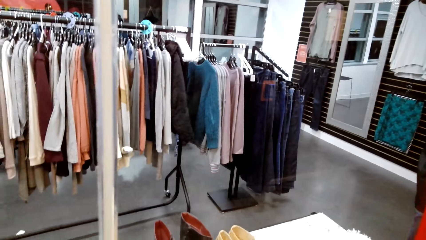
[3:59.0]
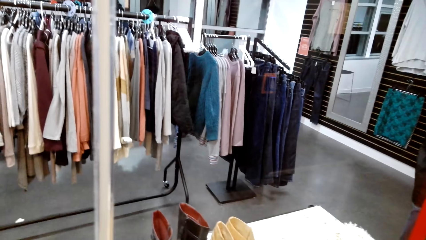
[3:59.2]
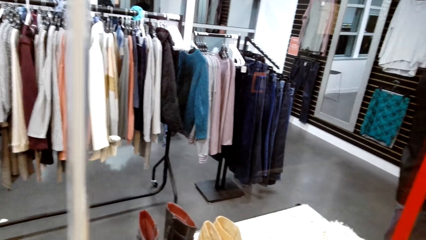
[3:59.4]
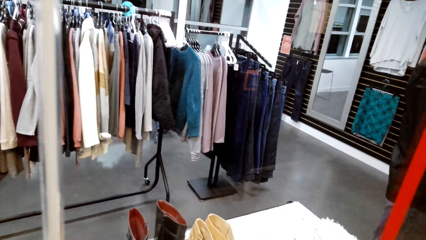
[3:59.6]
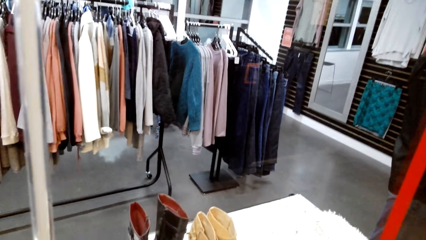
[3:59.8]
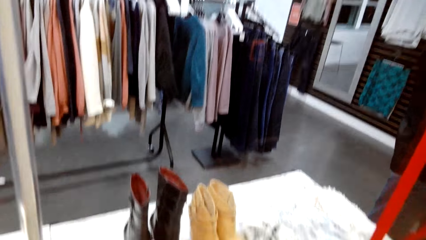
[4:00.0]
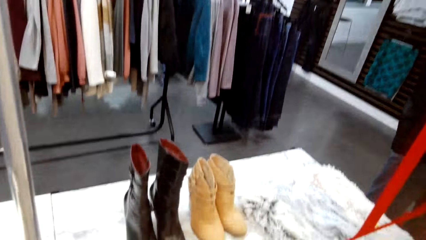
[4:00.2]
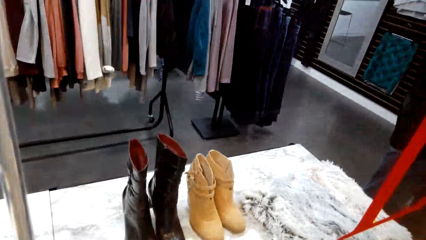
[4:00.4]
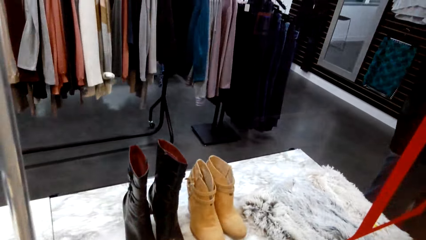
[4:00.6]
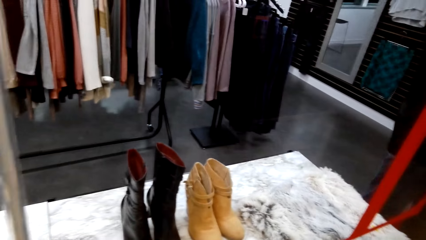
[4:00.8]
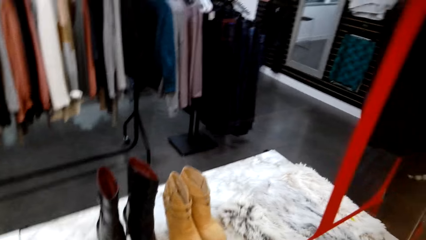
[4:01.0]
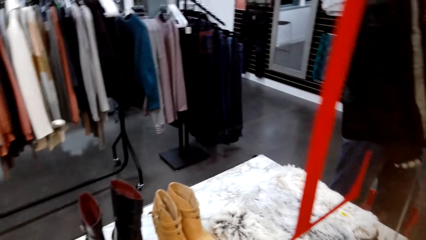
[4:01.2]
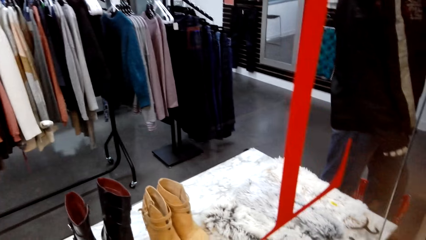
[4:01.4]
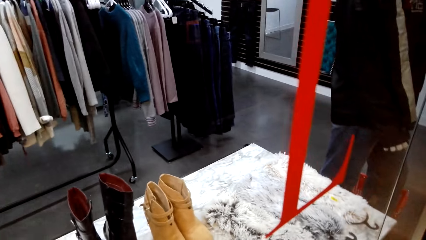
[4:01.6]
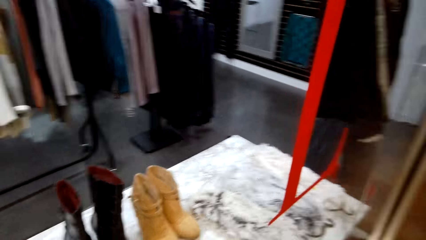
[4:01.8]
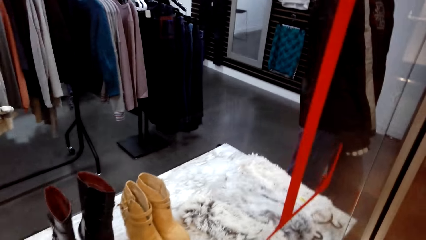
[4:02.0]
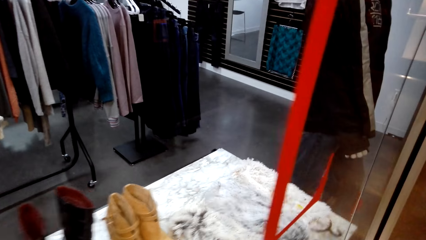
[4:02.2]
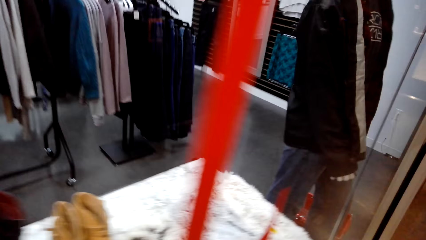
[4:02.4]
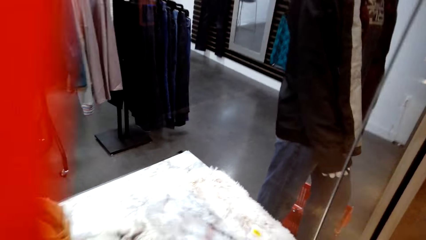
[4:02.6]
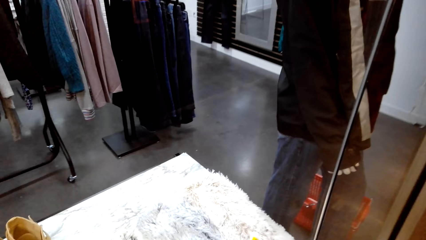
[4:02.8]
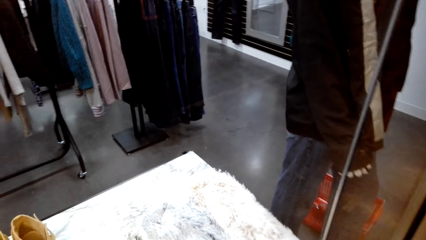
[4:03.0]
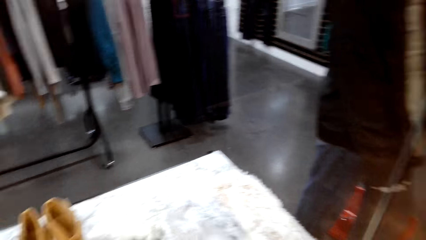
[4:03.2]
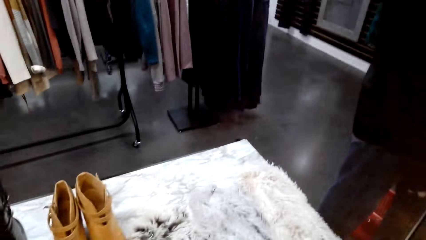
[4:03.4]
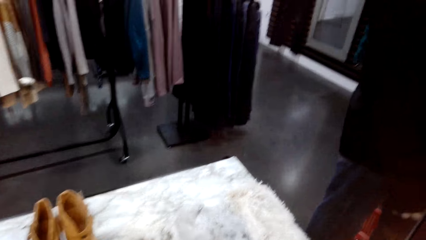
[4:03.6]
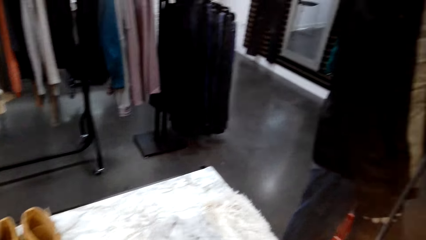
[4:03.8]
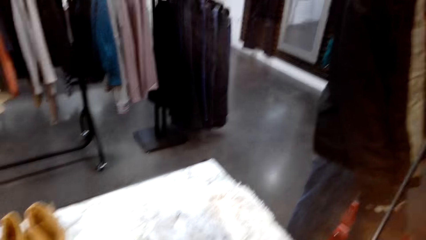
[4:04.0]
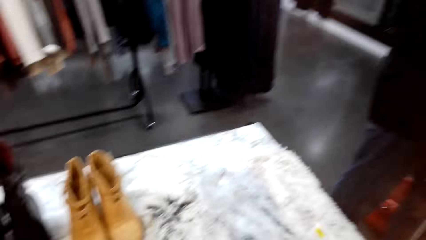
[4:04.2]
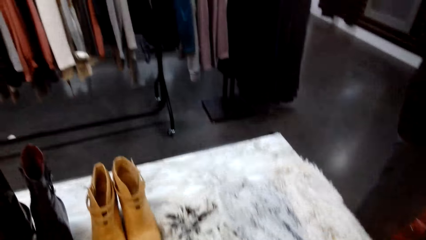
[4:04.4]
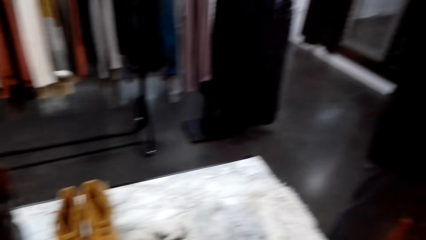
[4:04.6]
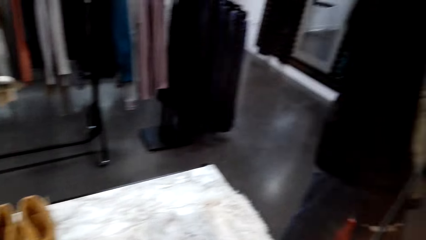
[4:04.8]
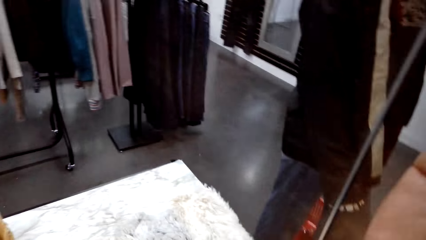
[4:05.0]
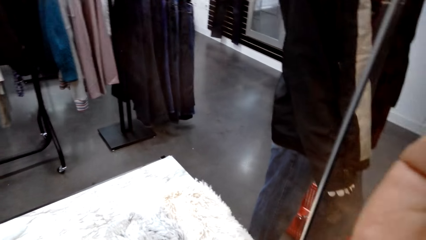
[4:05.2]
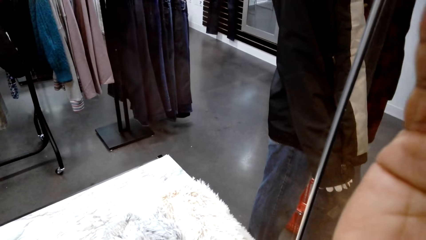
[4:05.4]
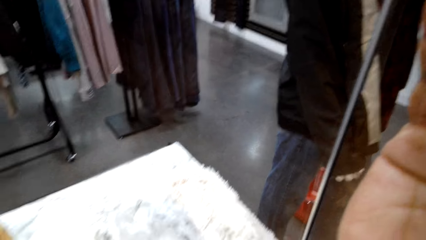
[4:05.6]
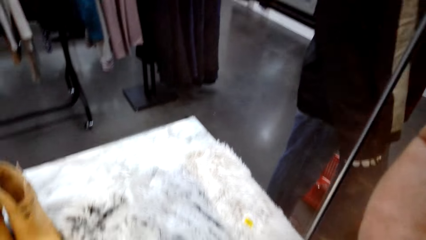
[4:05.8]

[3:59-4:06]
The camera wearer looks into the store.

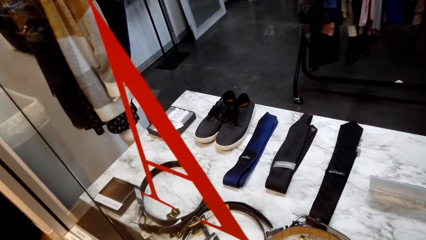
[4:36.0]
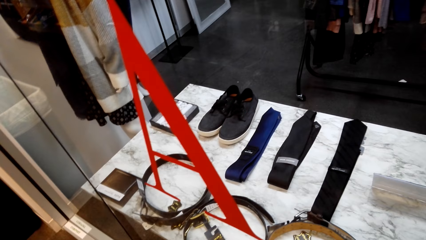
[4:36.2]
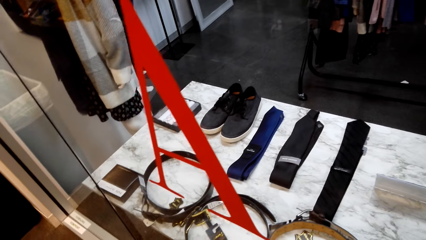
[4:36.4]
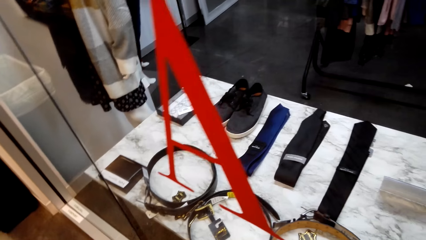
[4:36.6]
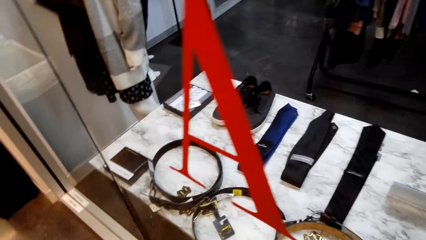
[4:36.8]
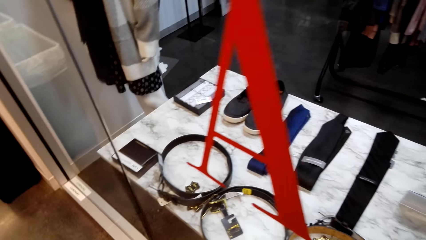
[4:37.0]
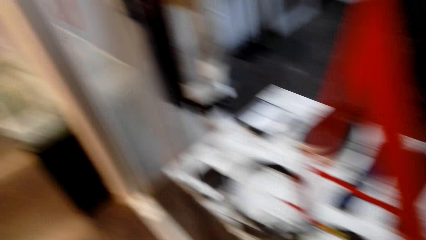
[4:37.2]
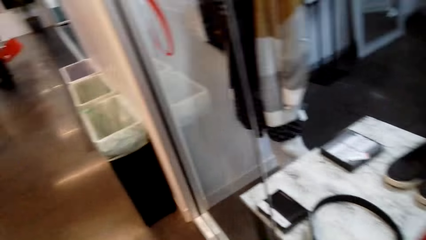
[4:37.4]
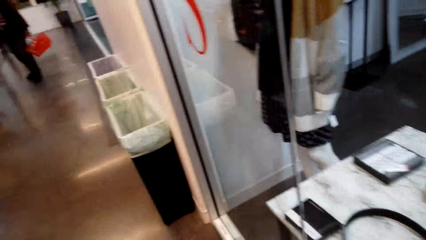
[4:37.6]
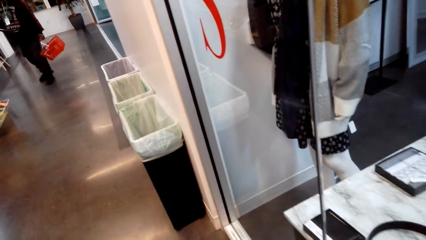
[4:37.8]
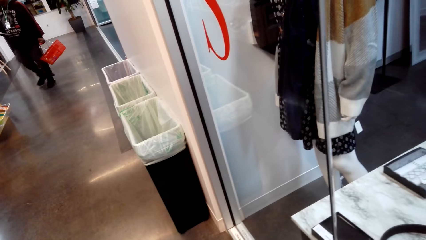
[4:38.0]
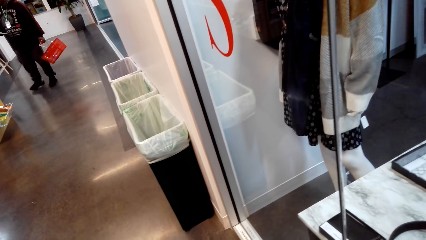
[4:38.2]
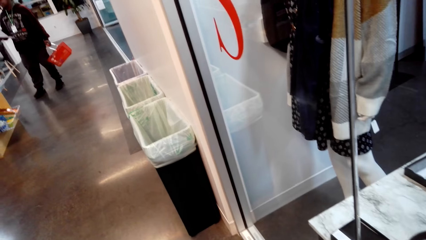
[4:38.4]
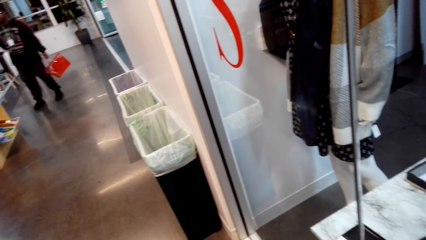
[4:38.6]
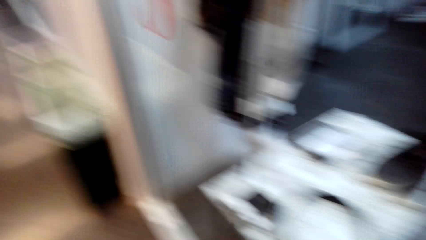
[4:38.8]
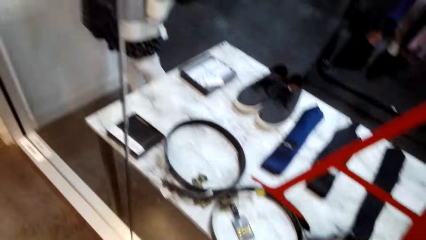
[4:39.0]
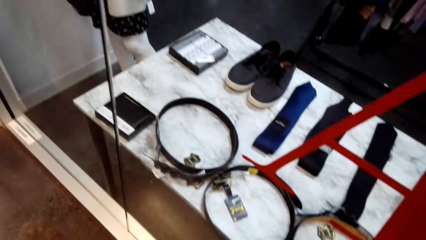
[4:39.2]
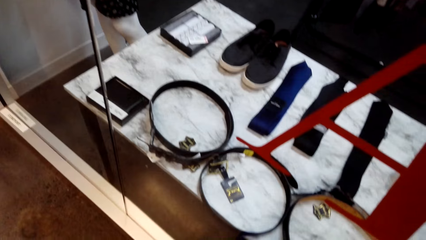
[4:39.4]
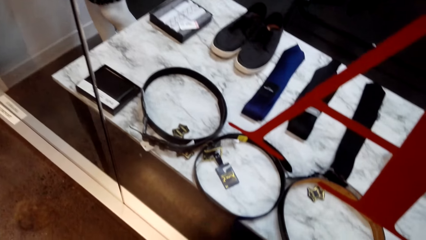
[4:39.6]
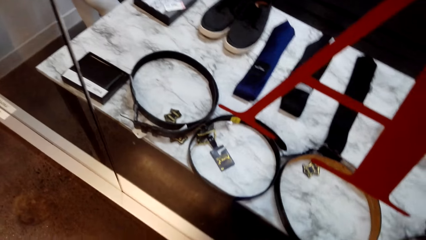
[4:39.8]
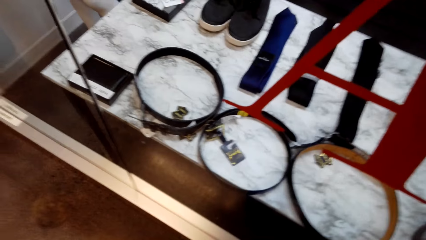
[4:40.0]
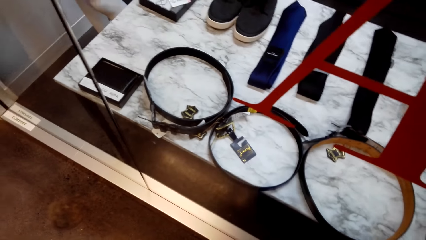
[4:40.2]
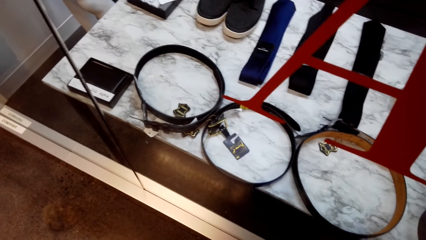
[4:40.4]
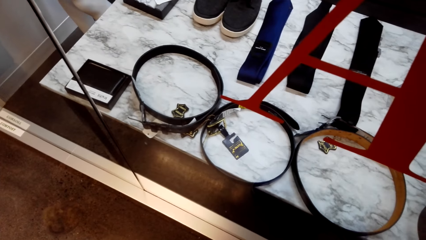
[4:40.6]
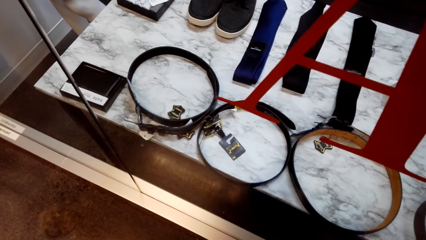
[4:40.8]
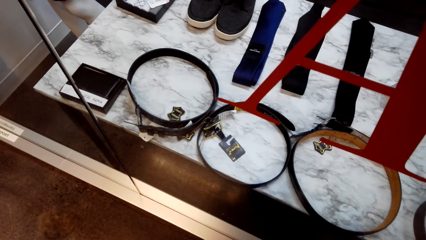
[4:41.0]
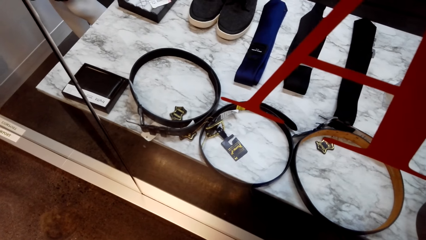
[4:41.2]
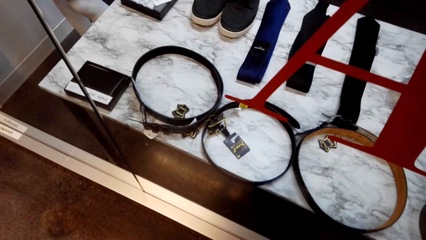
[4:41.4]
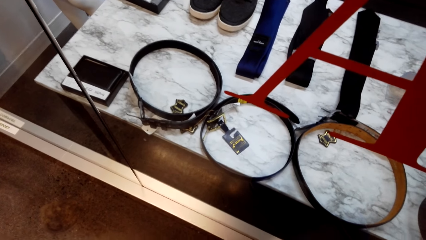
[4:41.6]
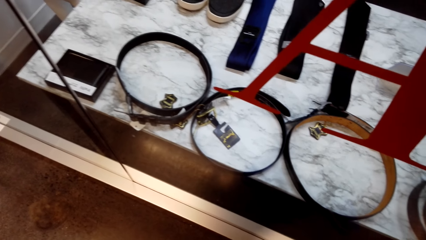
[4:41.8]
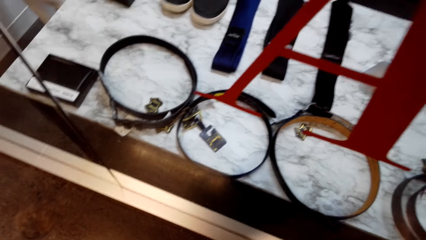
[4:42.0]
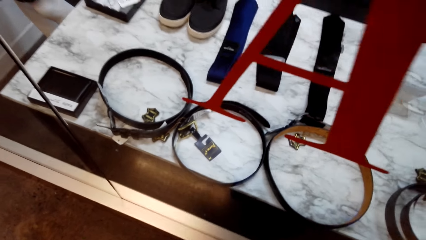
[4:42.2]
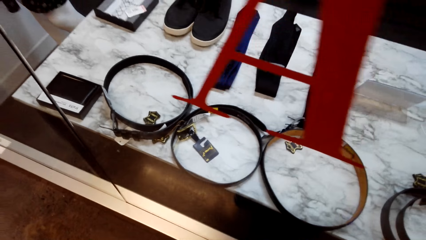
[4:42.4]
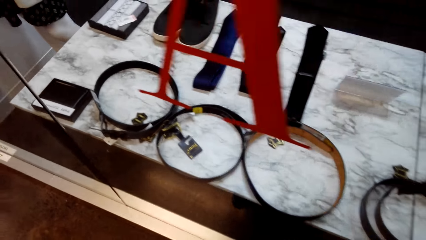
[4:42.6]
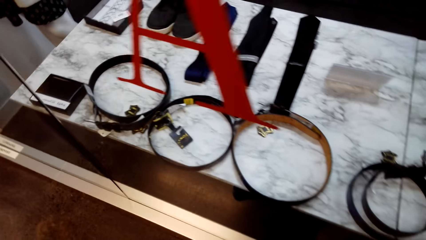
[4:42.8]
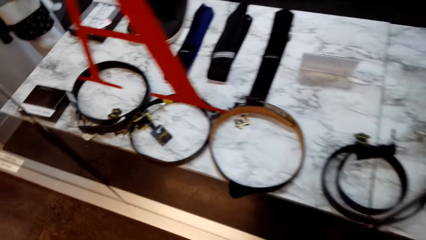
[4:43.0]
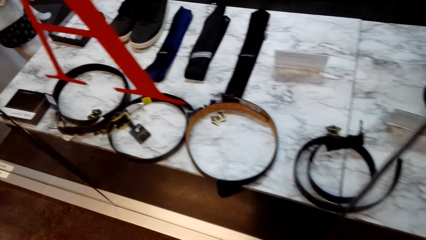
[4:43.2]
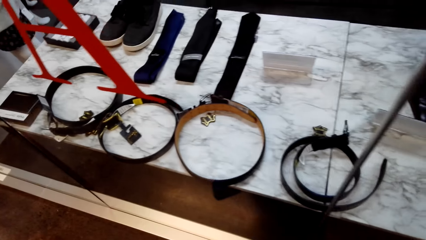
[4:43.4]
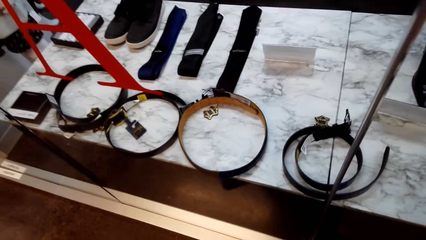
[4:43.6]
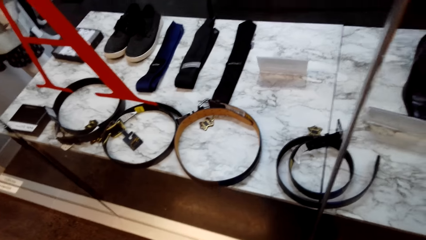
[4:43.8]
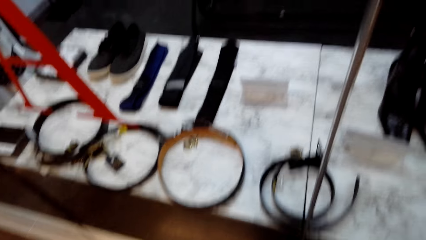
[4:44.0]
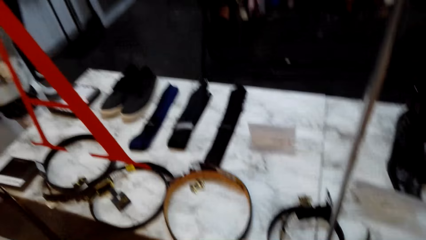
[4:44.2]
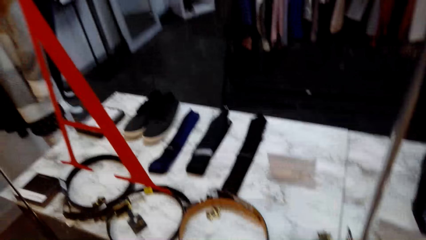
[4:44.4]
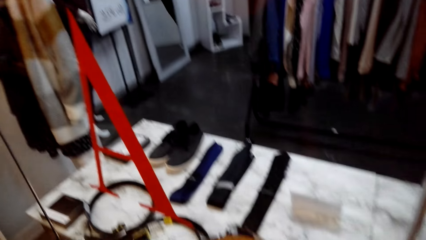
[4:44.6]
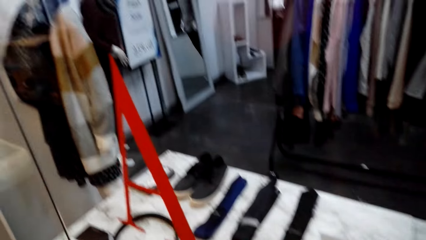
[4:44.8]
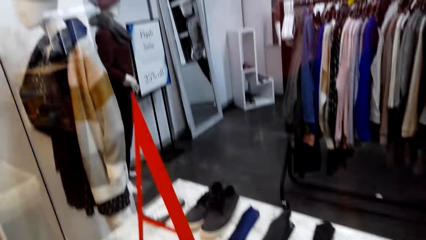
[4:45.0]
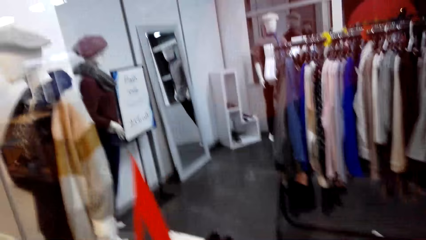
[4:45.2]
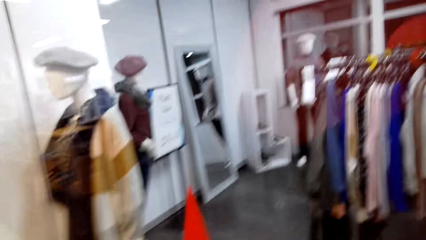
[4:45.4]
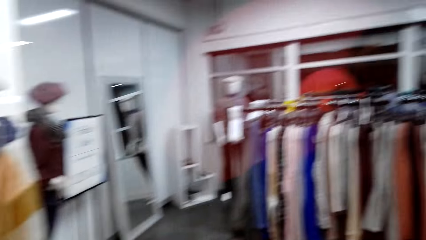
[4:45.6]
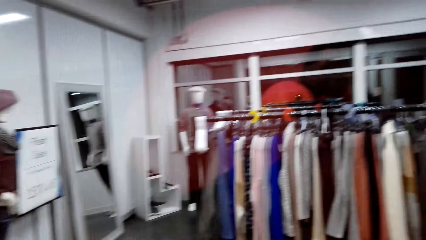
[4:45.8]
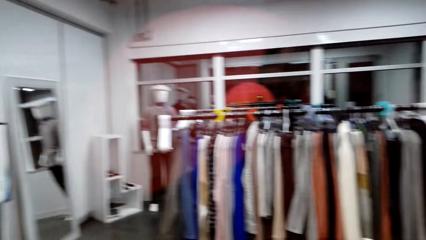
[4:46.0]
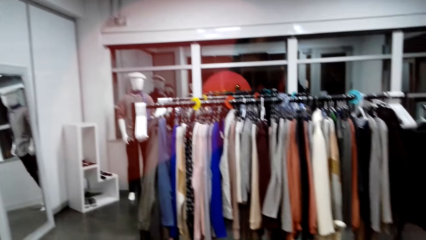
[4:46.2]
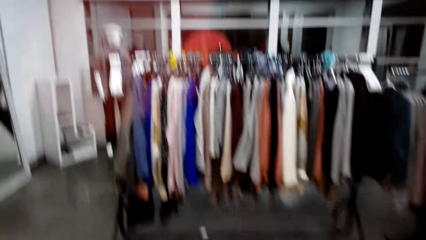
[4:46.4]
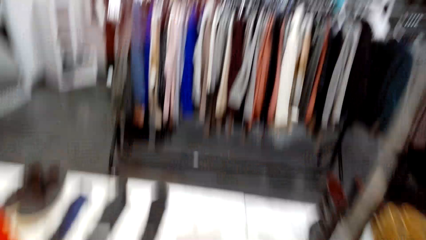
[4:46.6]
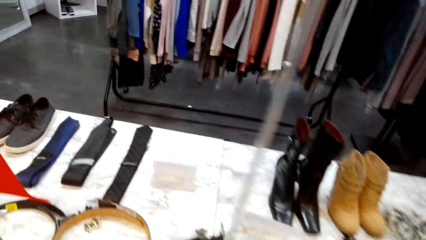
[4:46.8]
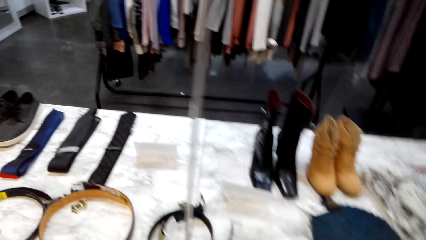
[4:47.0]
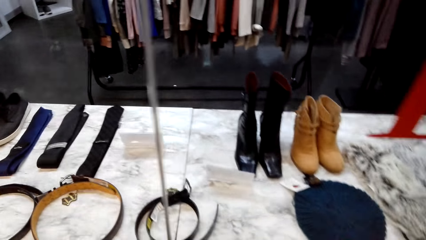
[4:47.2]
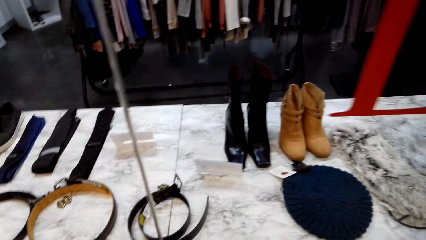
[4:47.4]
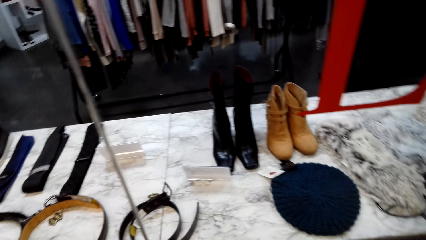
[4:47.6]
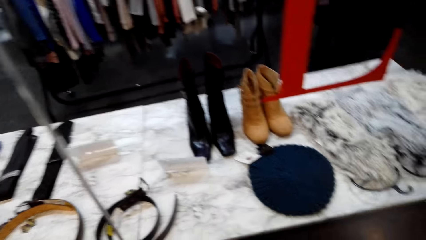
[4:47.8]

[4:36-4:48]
The camera wearer looks aside. They look at the display. They walk around the store.
